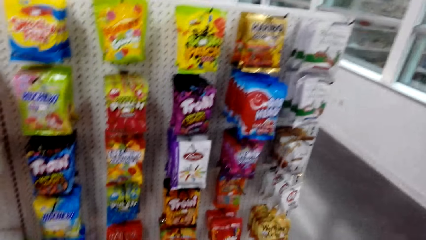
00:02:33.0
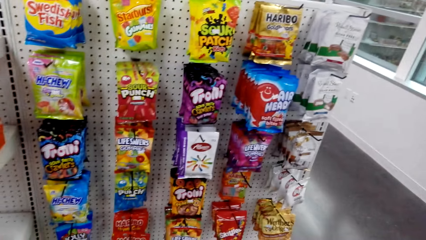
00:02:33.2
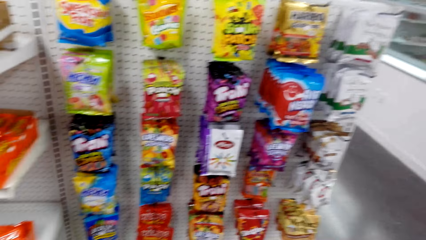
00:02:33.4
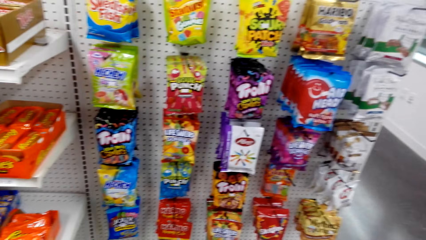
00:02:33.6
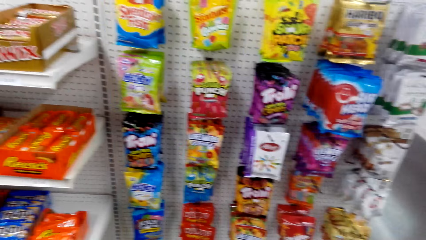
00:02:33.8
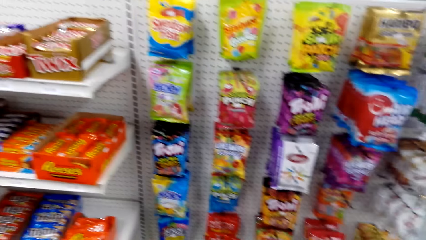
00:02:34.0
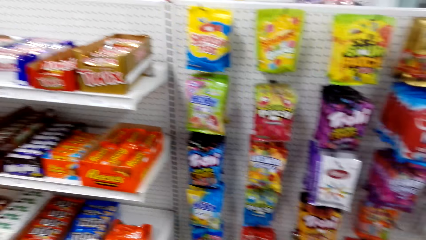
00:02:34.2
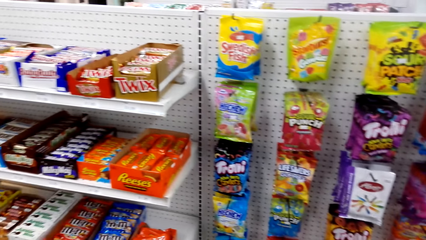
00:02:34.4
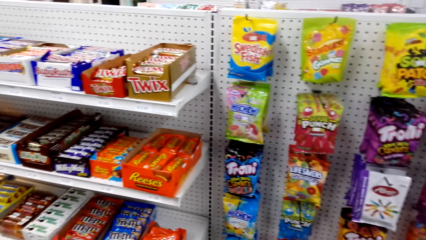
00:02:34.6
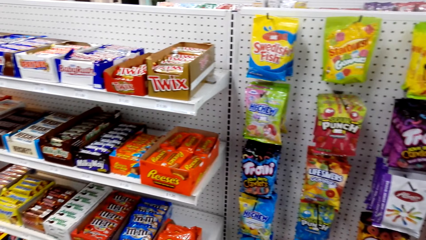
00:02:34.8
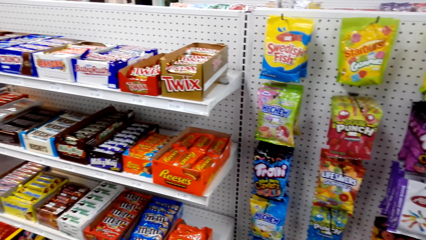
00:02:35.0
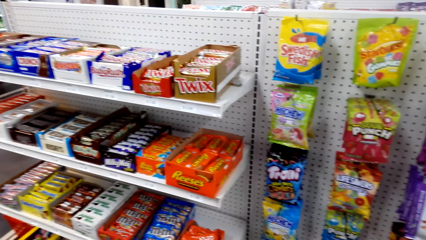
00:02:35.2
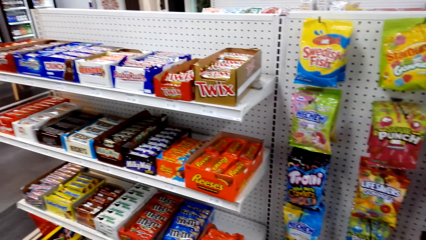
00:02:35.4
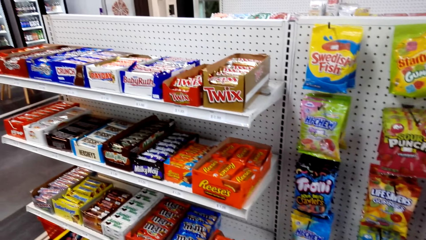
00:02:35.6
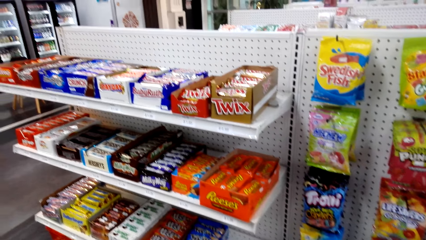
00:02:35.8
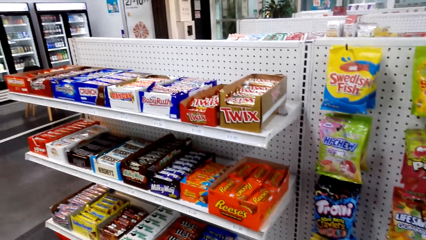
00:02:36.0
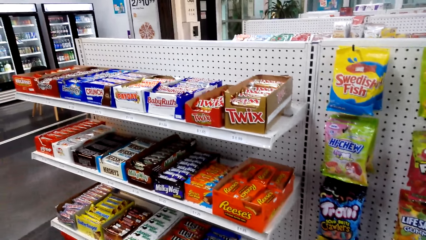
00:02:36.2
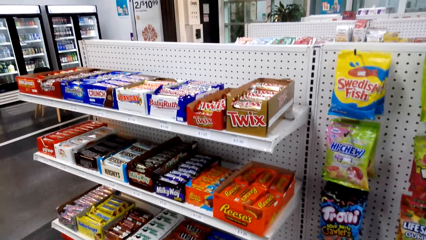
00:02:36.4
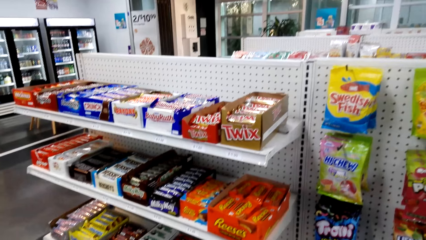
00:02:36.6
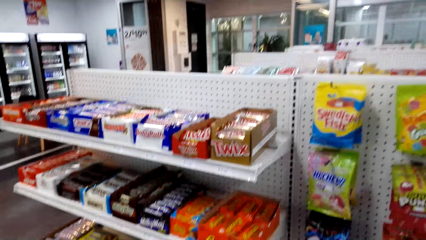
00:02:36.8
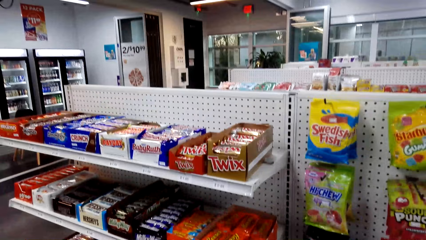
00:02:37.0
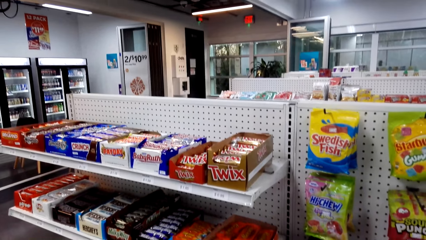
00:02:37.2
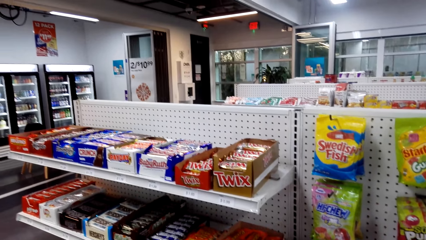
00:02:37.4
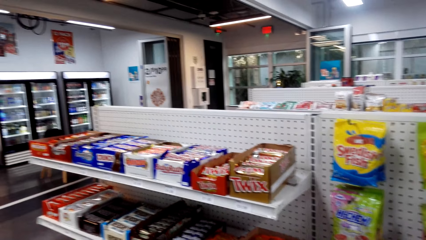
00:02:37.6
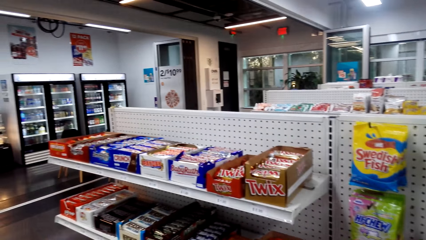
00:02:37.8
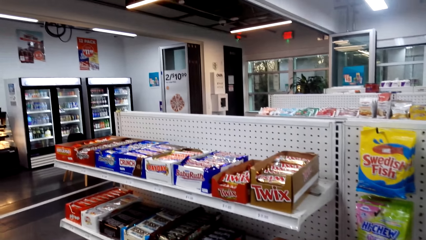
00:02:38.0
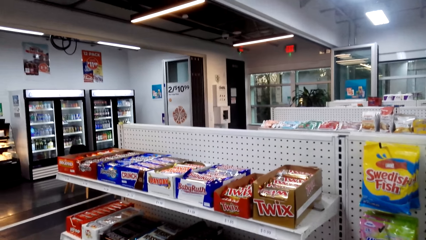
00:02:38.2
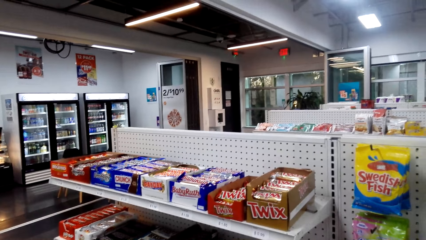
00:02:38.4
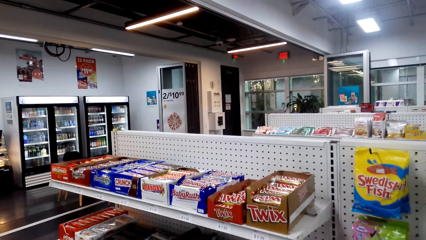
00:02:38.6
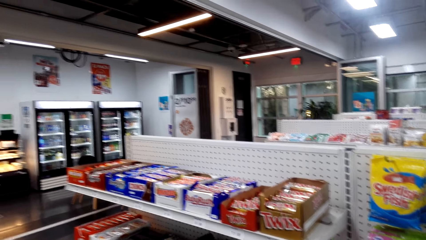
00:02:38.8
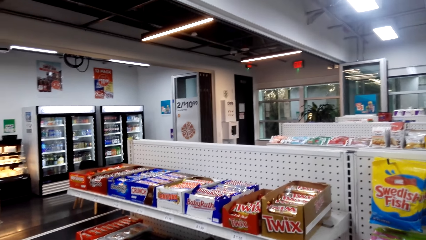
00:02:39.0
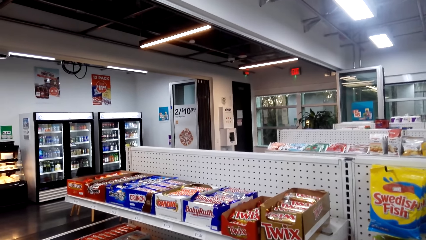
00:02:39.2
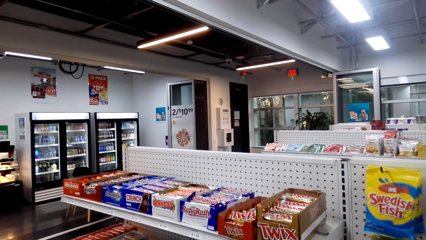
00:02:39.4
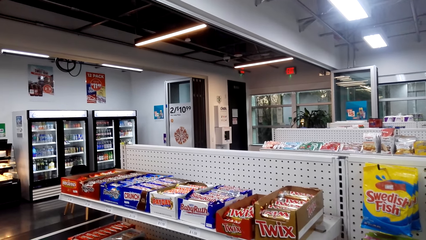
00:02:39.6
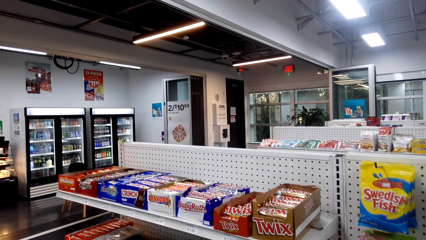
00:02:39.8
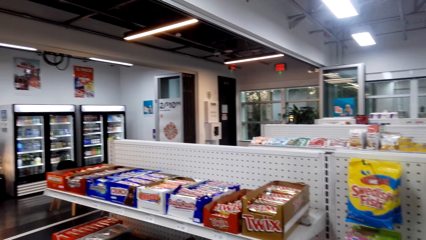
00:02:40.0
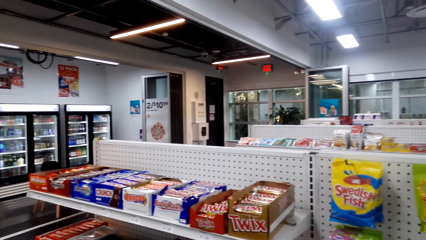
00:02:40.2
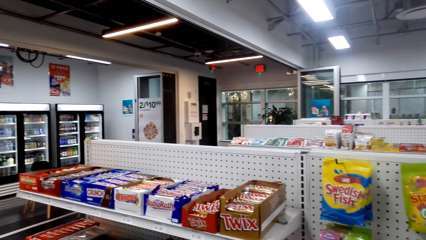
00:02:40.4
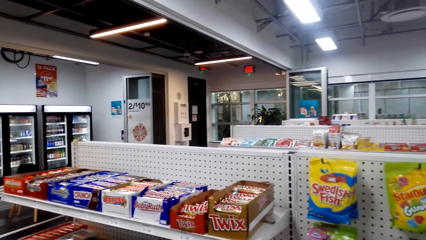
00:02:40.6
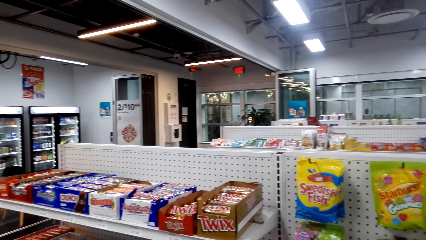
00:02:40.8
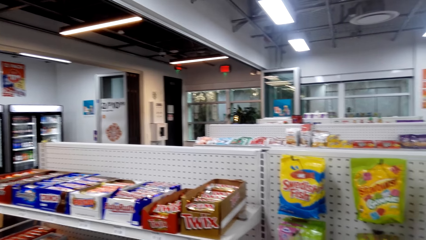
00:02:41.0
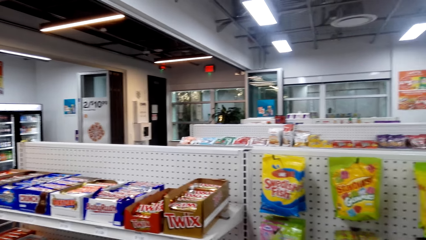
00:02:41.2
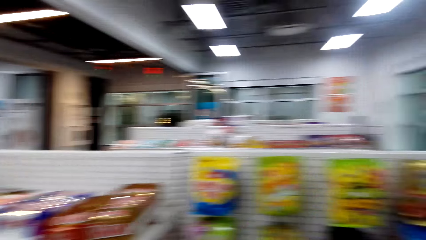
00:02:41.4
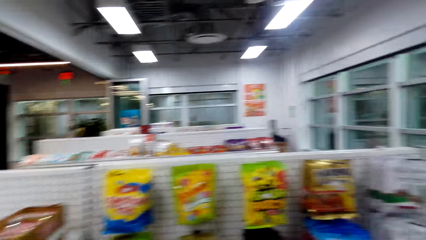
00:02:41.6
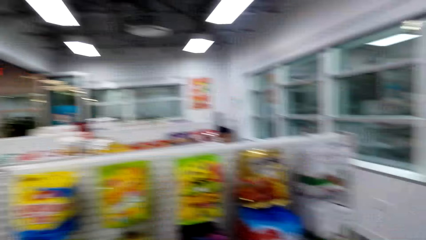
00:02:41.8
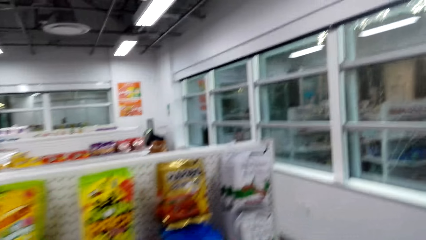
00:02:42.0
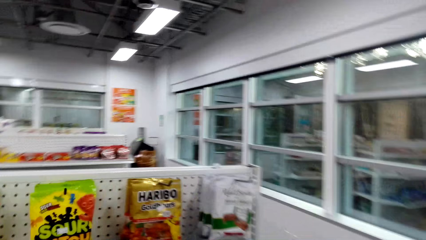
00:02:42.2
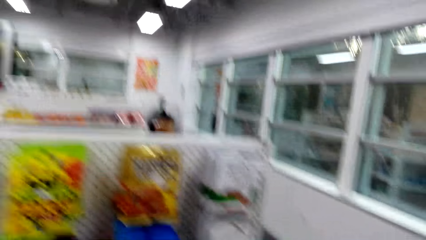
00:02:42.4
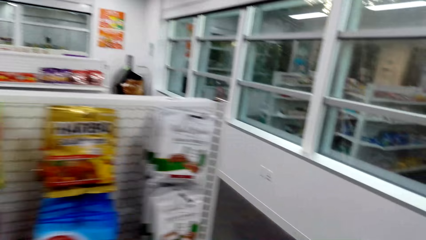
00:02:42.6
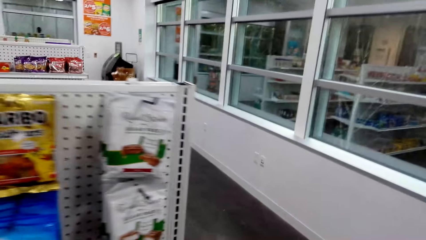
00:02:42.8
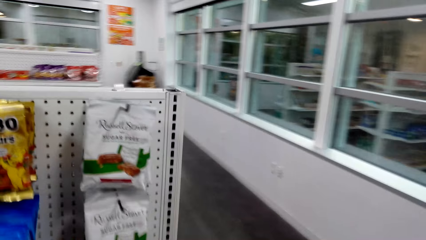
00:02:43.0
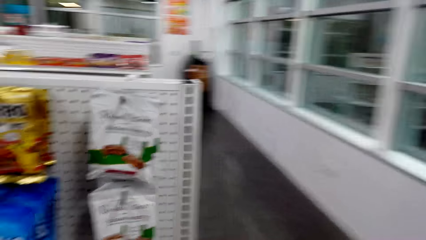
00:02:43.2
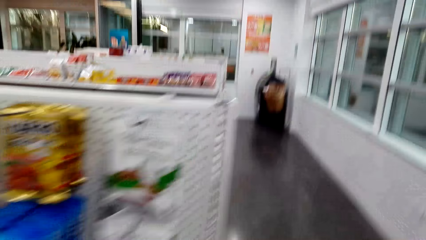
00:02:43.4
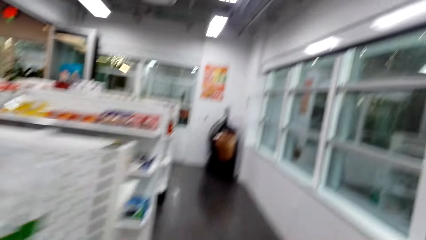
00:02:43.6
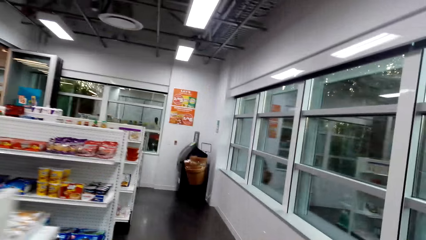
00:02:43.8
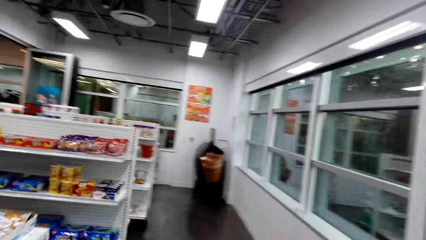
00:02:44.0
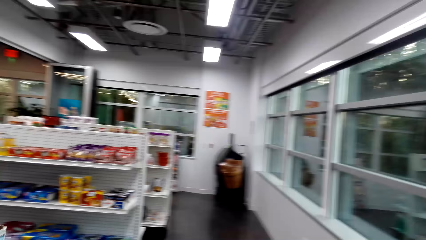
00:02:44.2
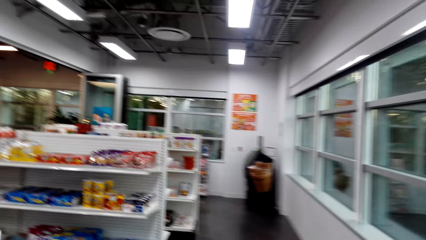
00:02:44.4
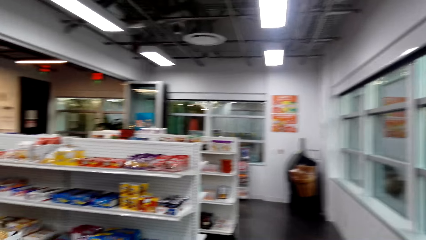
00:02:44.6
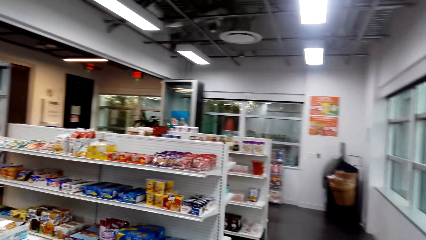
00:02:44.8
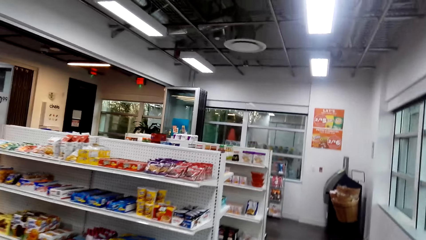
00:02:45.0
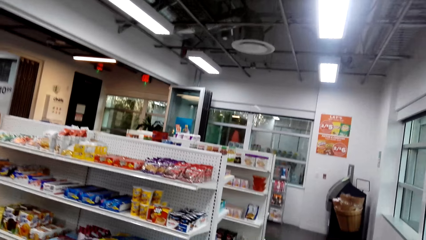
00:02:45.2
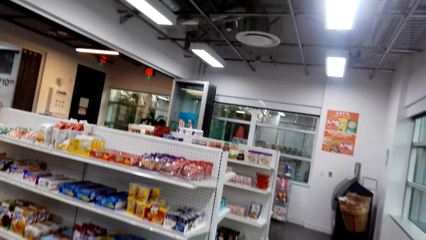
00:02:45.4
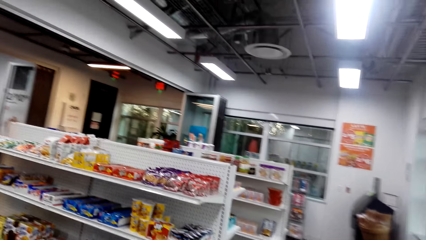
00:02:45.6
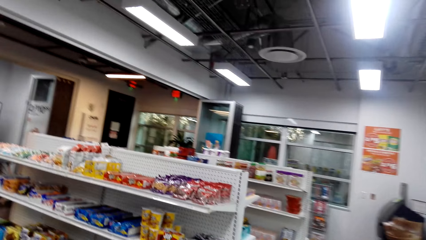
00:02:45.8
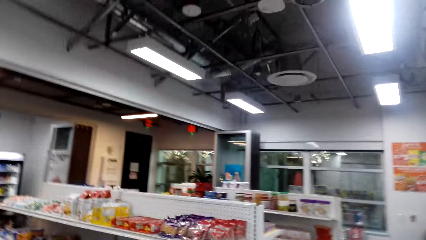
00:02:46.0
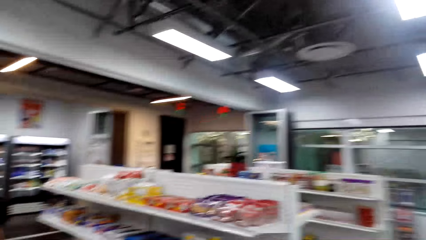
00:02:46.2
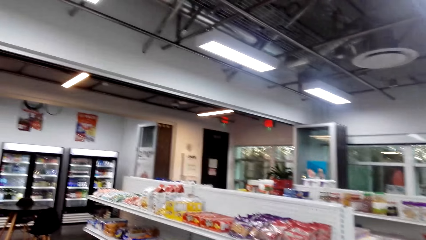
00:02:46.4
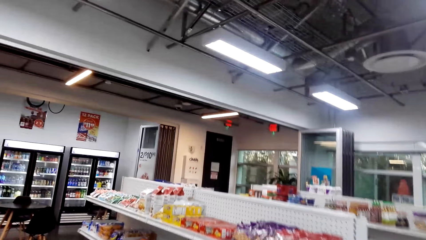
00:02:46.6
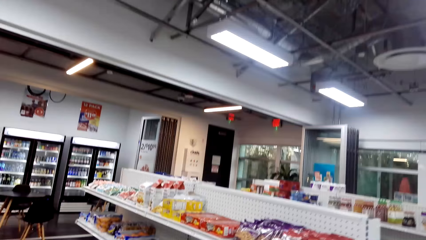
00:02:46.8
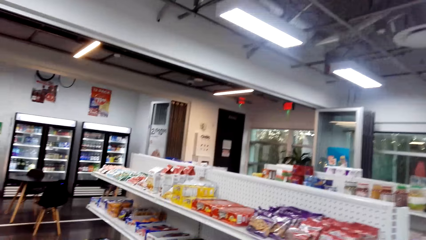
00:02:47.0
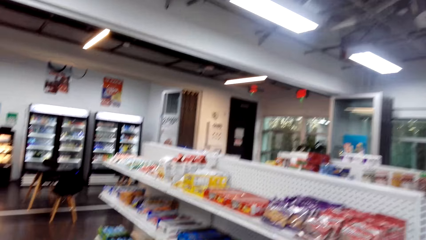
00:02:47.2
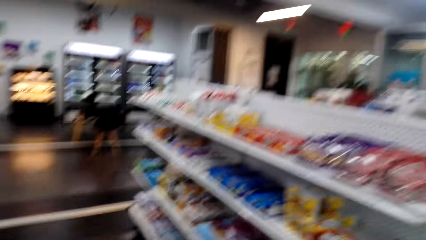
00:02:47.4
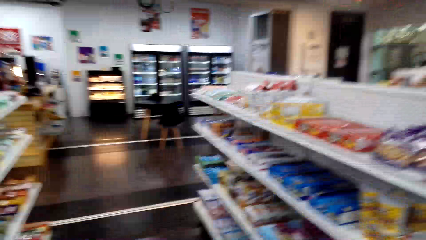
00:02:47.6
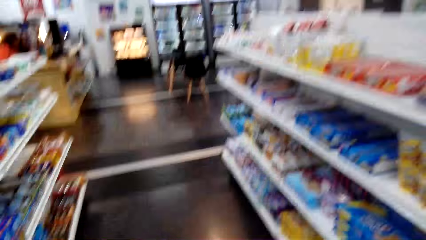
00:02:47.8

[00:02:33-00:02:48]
The camera wearer walks around in the supermarket. They view items on the supermarket shelving.
